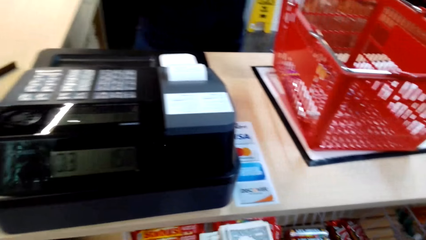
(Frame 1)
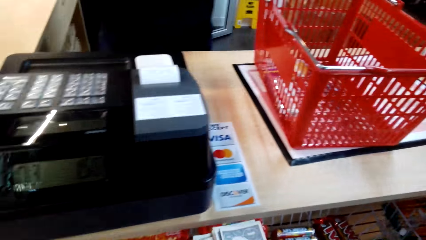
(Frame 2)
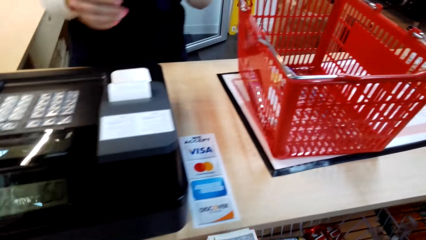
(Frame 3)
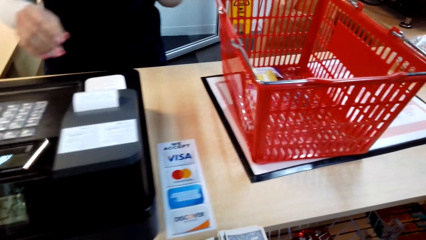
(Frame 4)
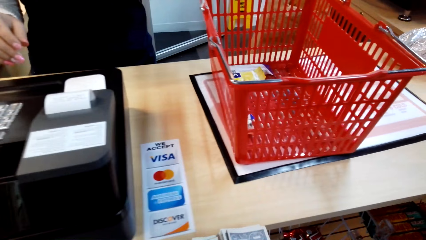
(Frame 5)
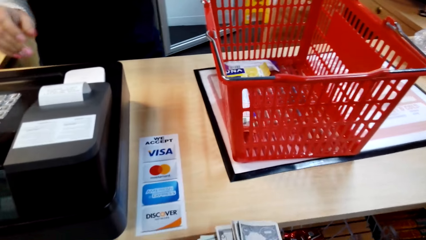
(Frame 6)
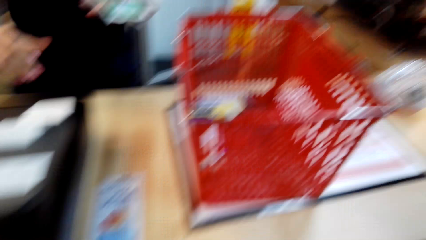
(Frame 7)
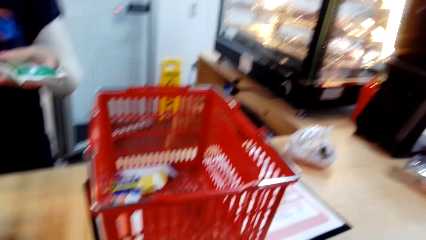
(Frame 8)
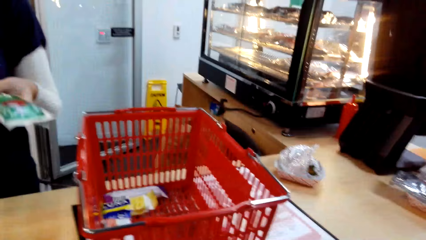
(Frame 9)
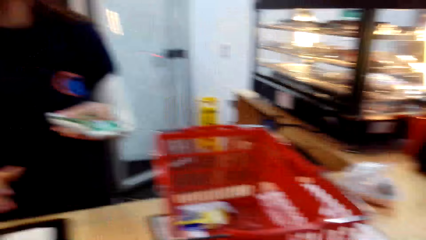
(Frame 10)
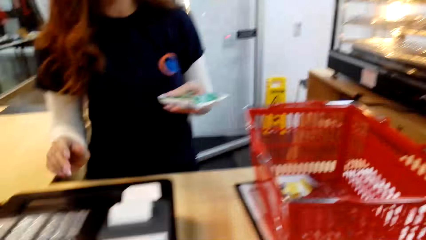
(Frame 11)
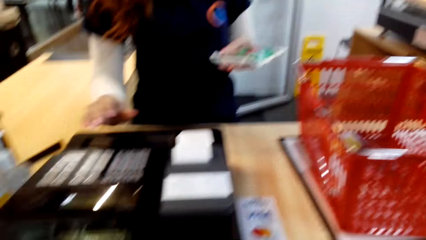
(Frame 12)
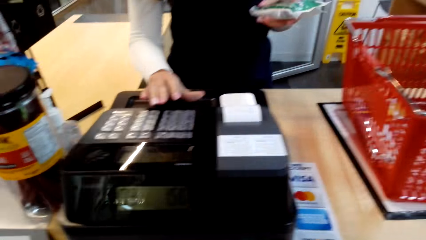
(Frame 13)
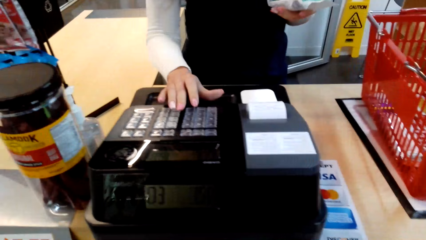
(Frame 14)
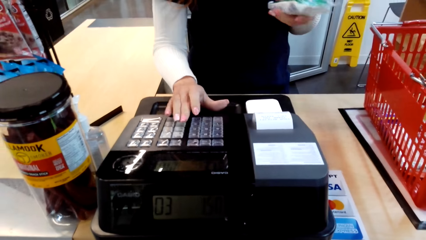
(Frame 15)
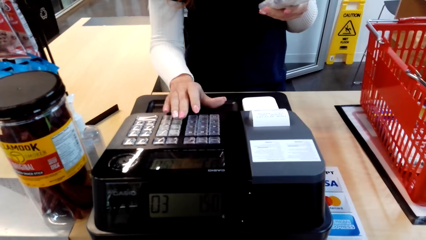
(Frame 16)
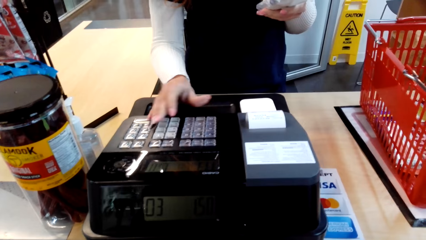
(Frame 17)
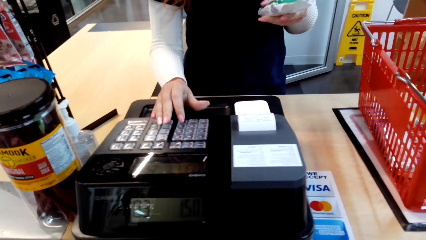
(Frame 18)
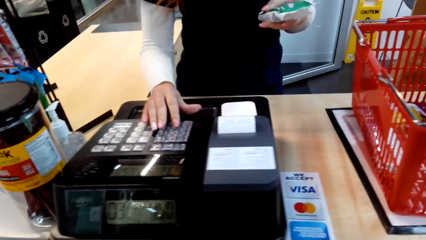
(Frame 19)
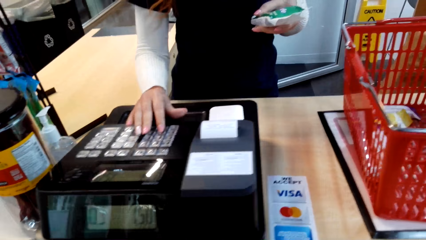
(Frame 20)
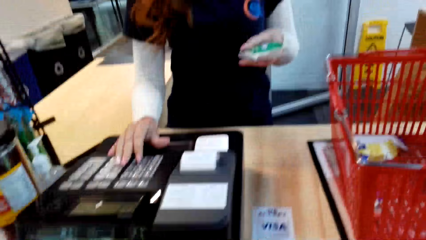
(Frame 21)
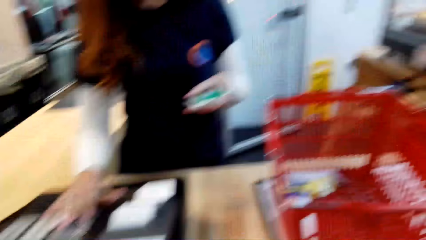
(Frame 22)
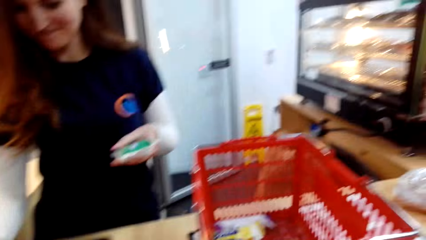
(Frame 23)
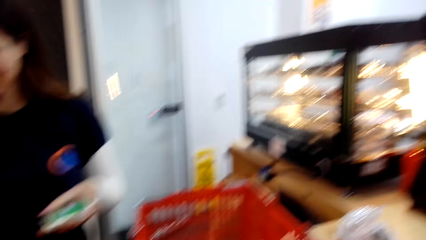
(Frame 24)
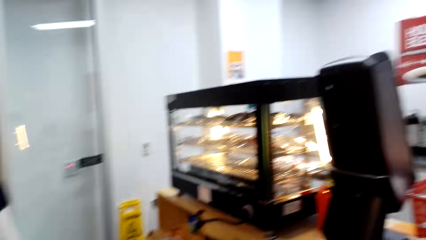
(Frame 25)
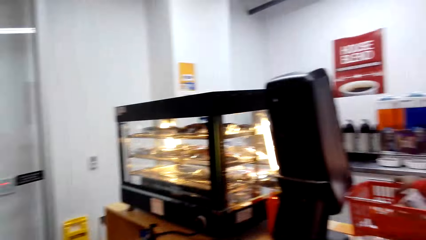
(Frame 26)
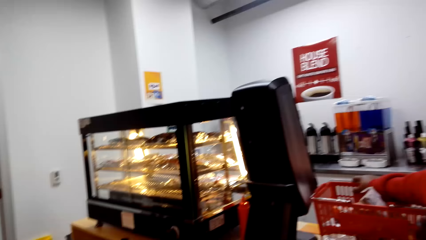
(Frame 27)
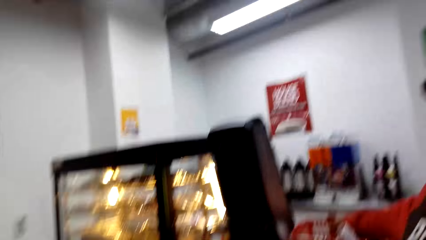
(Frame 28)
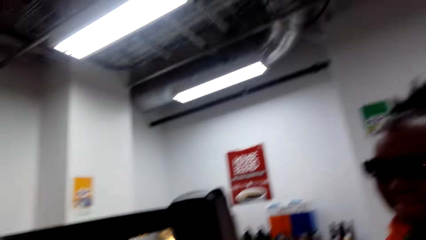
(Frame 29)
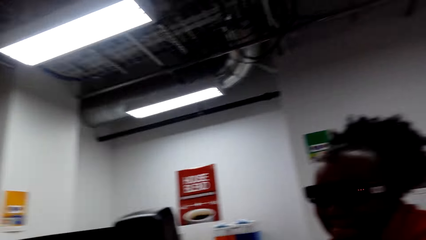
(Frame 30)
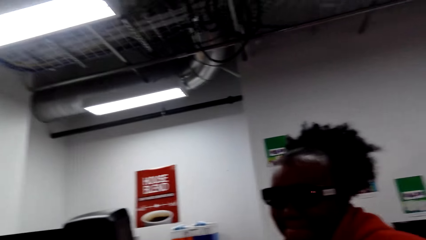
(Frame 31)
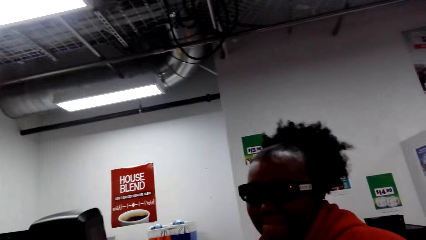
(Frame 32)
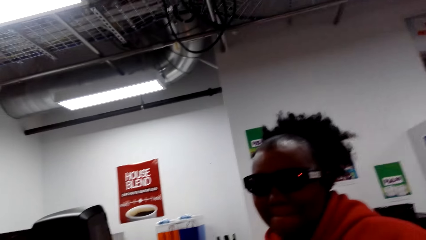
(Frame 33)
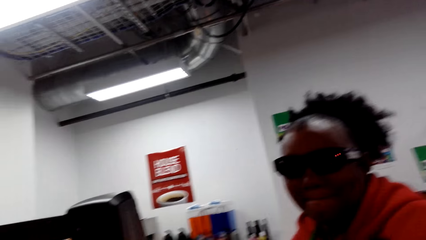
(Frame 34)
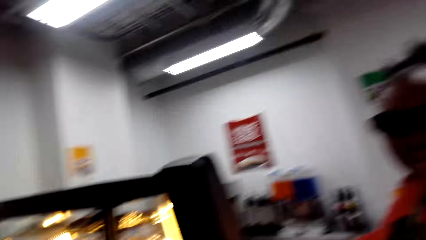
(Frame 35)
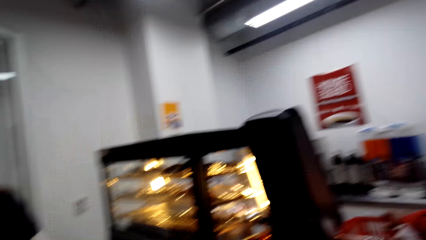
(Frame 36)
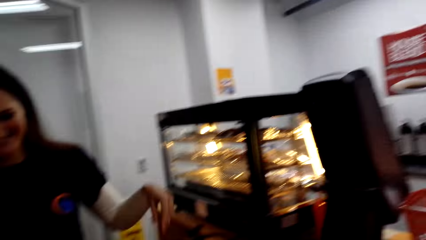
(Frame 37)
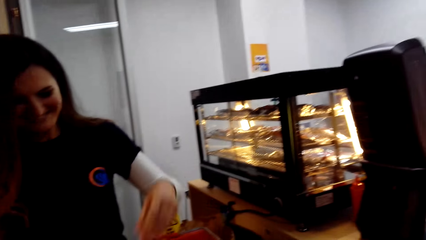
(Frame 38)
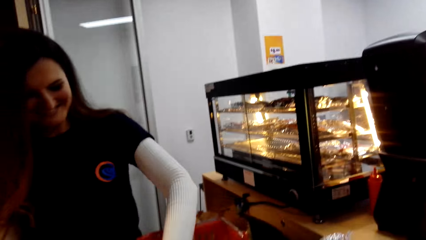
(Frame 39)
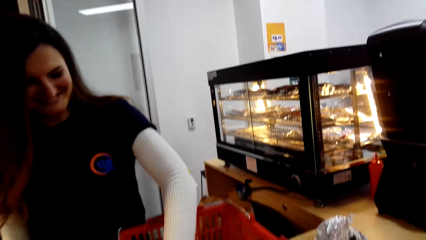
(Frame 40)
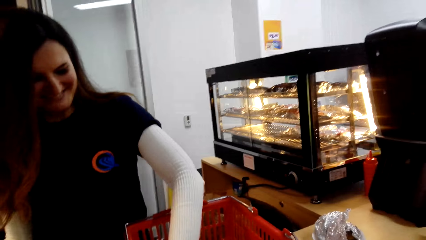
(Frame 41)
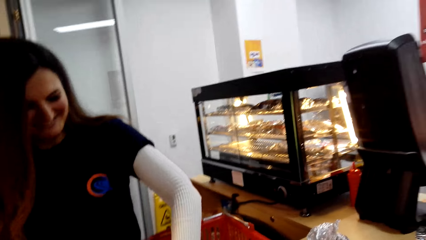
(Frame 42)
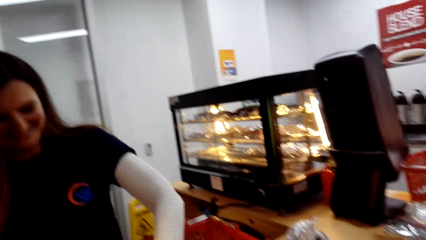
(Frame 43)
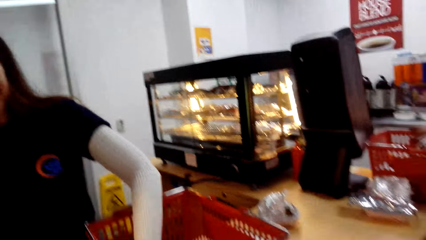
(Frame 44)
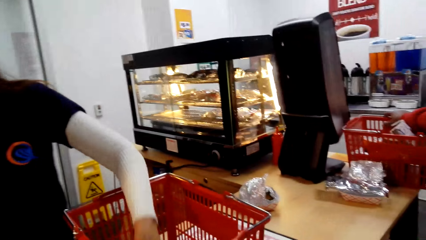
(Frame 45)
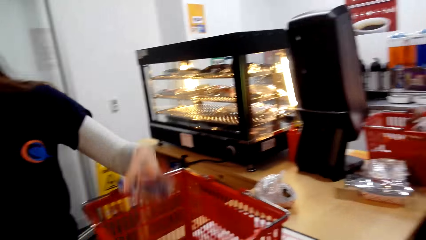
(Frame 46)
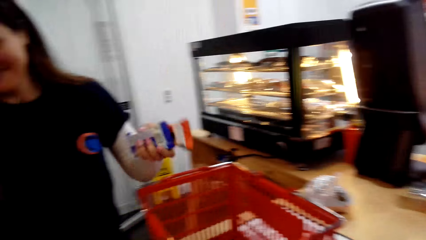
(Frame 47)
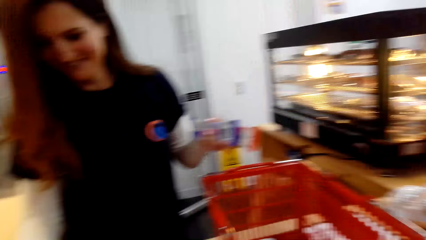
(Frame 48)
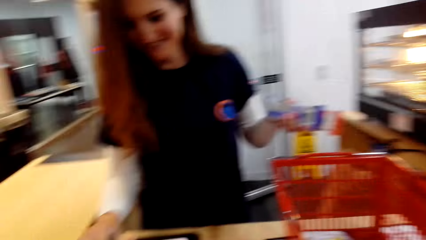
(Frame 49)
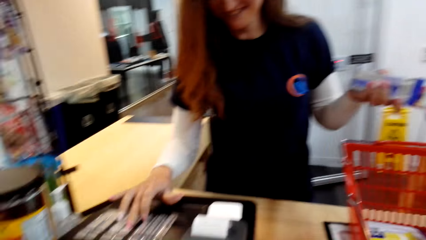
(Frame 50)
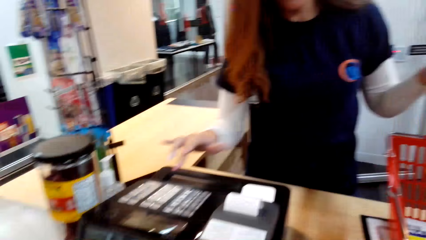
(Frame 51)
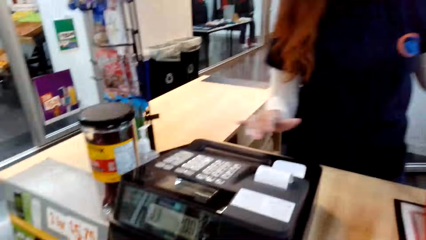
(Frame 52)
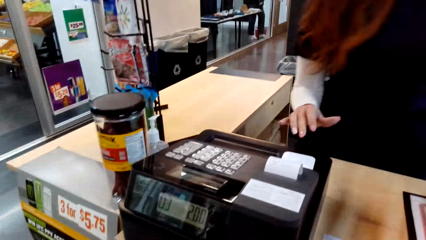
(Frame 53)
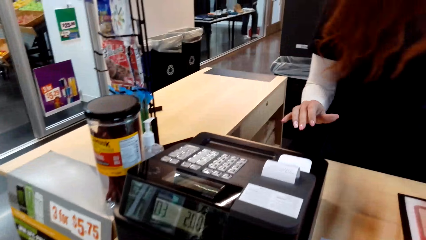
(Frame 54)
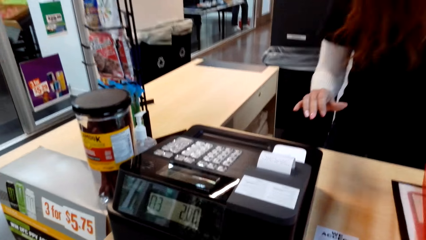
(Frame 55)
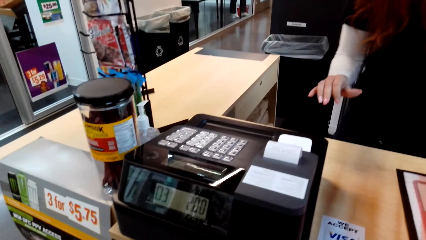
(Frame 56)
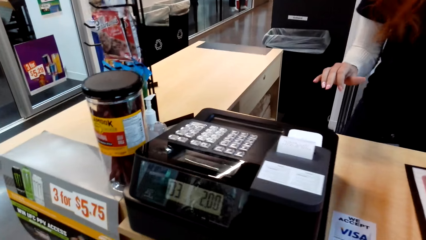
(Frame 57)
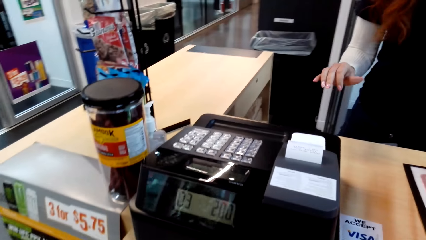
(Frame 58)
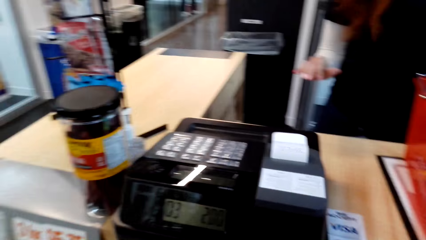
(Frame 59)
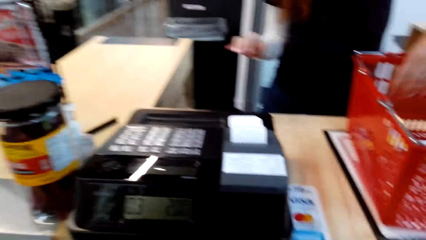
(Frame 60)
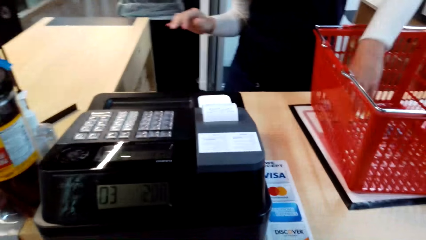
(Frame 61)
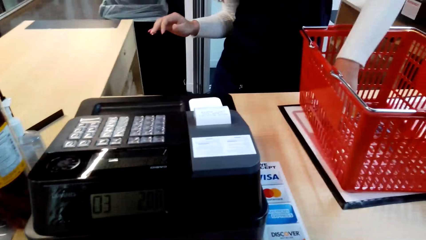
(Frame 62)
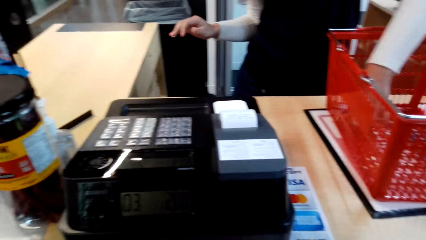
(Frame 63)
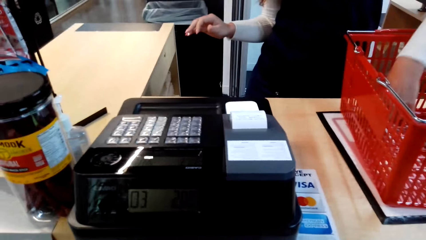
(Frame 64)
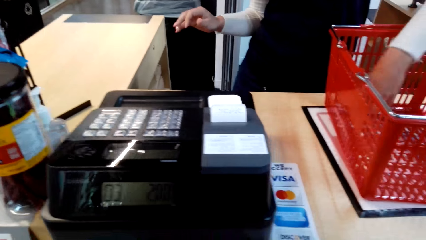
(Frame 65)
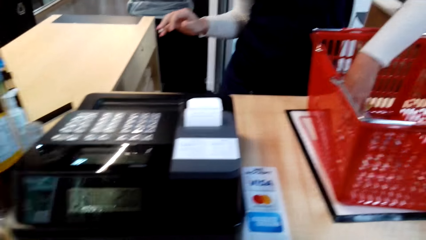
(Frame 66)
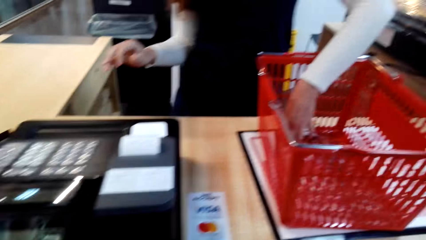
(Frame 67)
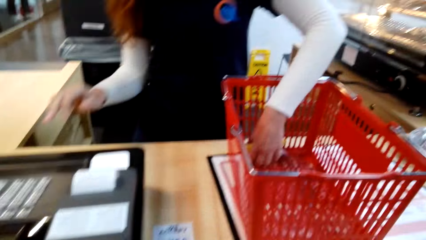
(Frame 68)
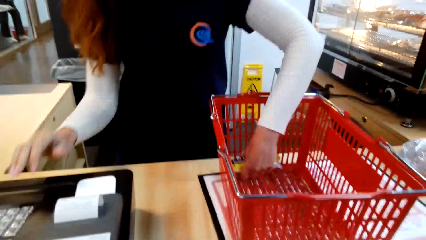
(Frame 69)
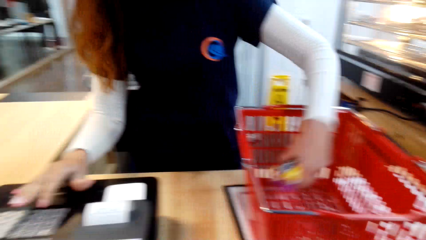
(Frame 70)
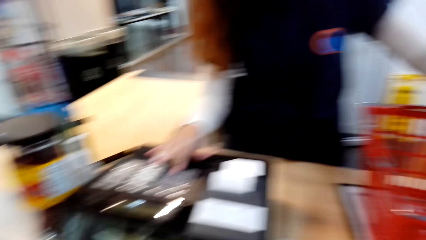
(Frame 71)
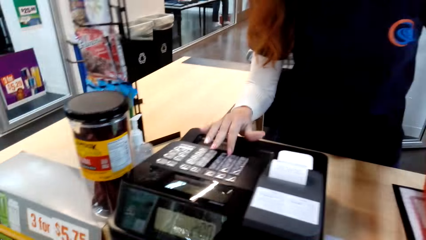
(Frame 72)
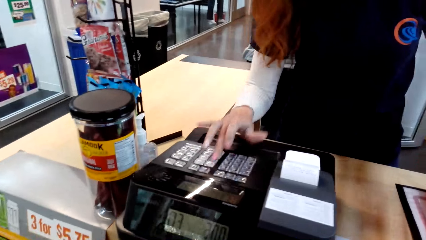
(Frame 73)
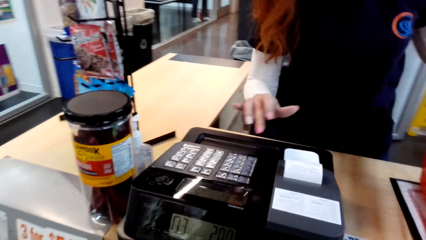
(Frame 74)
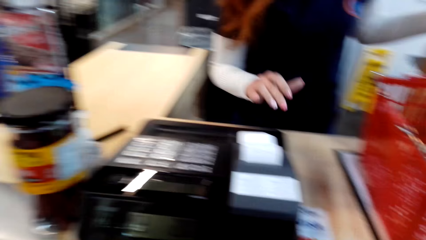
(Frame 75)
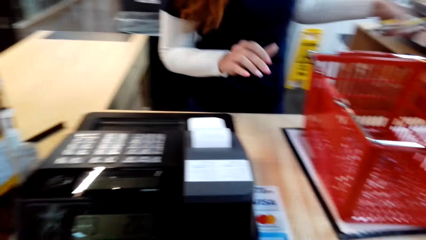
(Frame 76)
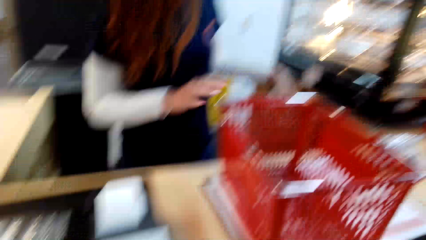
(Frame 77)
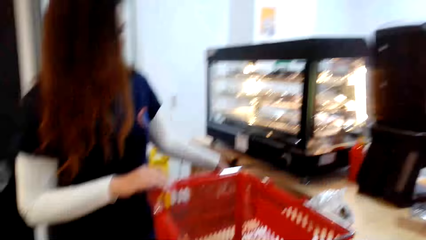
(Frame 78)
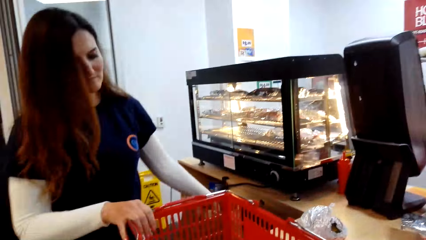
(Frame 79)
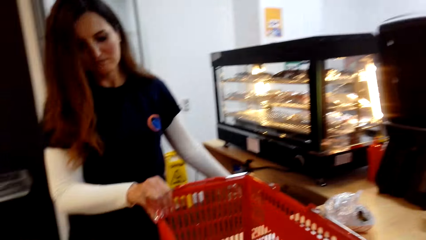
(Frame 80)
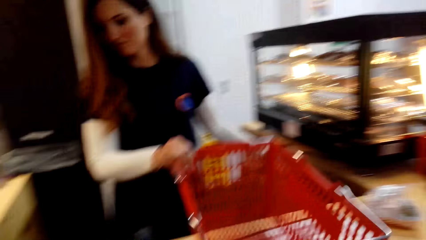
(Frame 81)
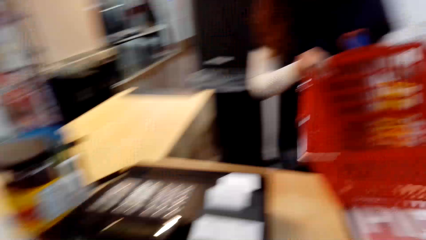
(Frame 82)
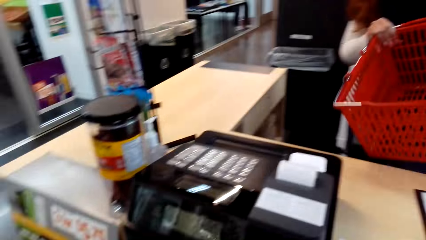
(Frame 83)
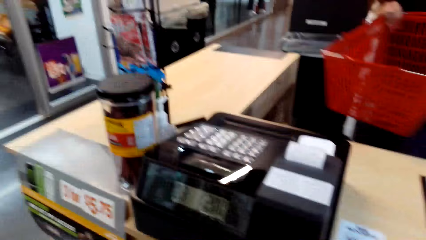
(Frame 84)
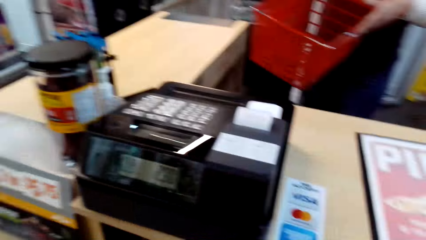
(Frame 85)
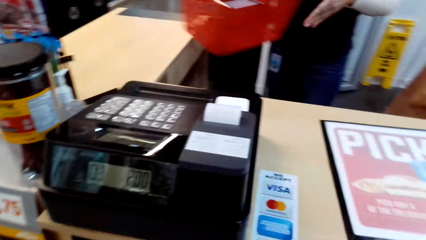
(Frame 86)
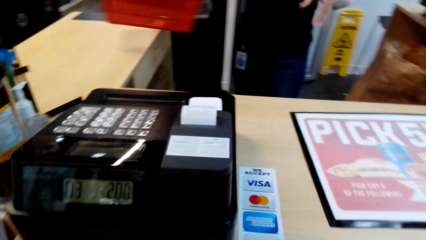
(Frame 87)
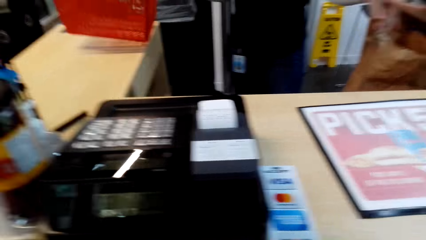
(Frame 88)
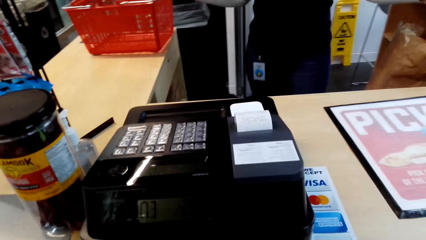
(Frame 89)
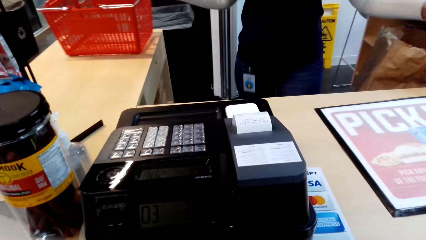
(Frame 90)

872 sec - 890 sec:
A woman holds something and dials the cash register. The camera wearer looks to the side. The woman picks something from the shopping basket, holds something, dials the cash register, picks something from the shopping basket, uses the cash machine, puts something in a brown paper, and picks up the shopping basket.
